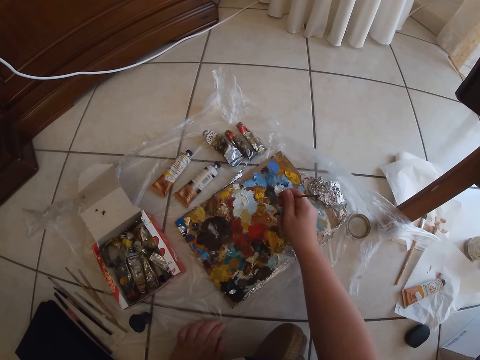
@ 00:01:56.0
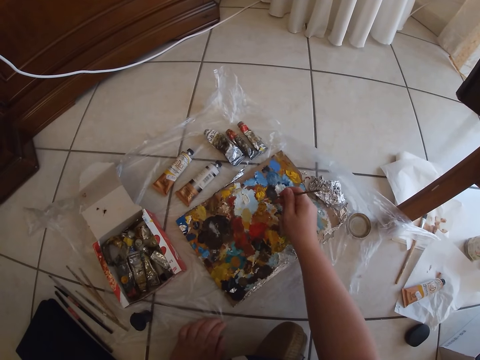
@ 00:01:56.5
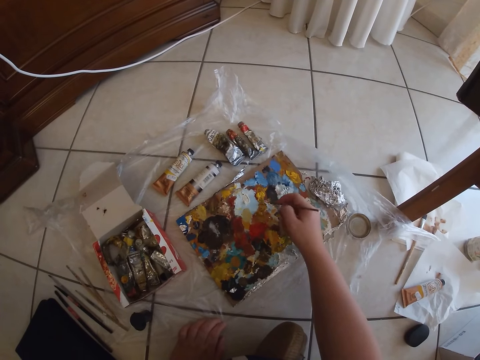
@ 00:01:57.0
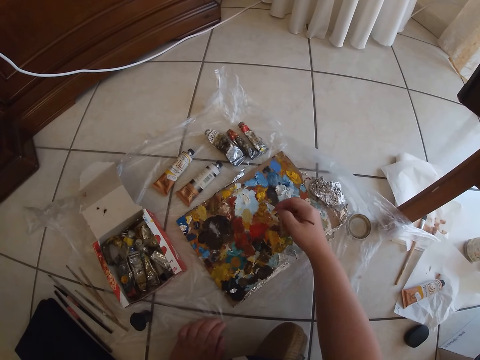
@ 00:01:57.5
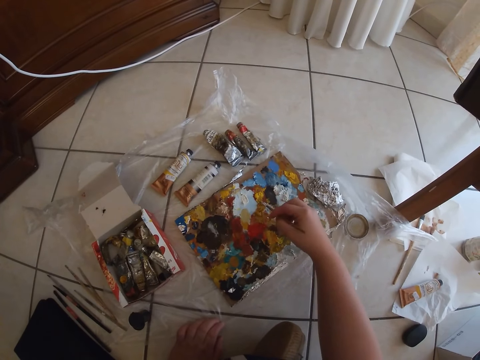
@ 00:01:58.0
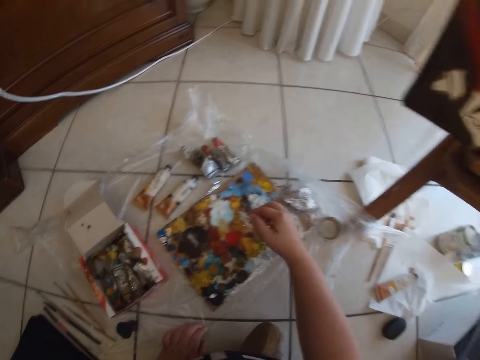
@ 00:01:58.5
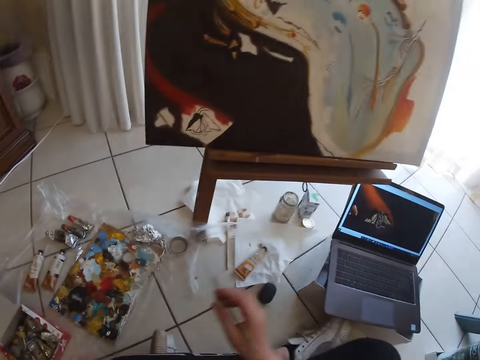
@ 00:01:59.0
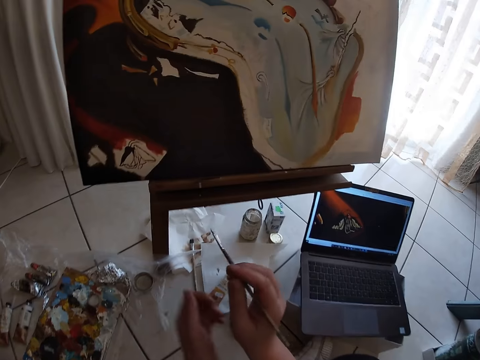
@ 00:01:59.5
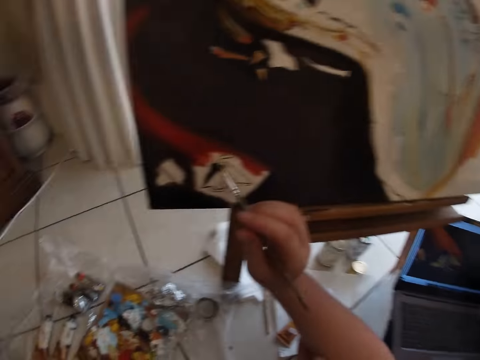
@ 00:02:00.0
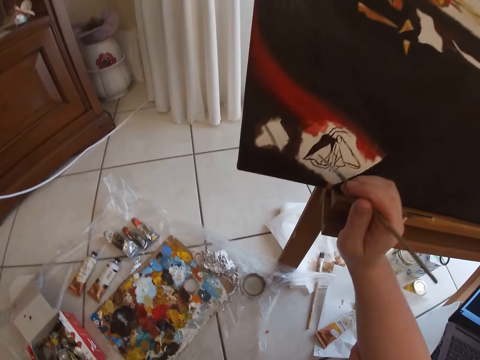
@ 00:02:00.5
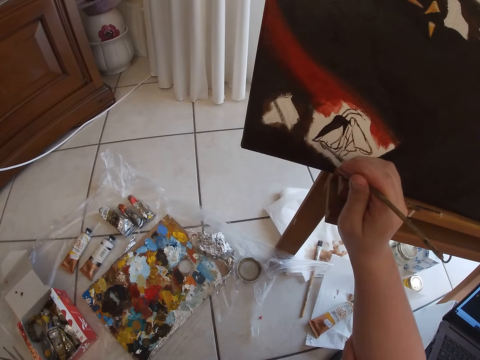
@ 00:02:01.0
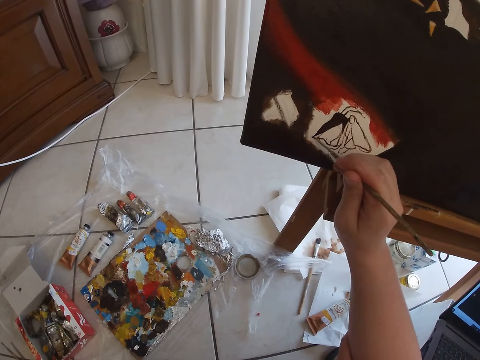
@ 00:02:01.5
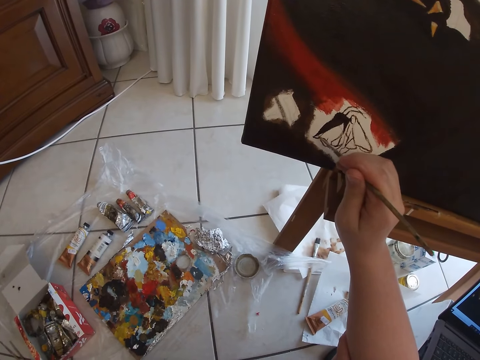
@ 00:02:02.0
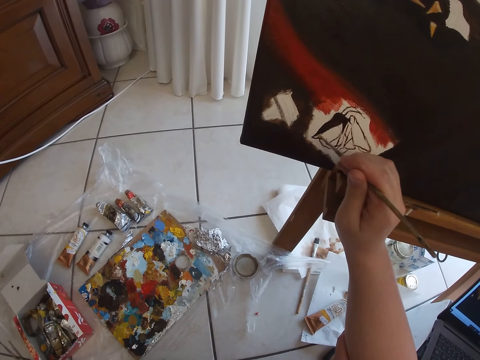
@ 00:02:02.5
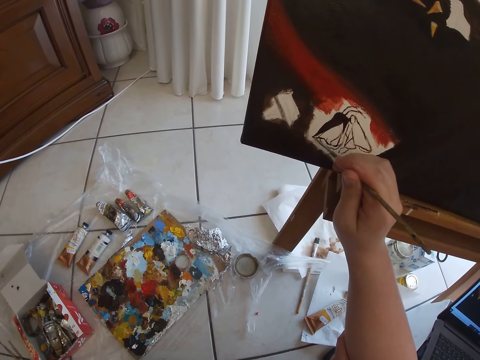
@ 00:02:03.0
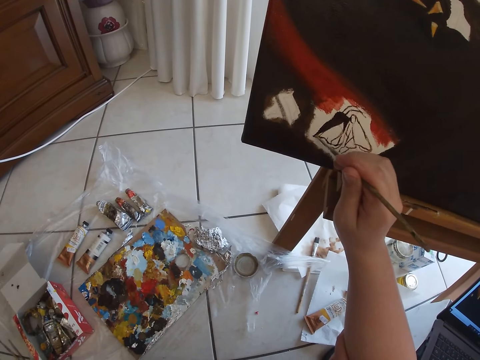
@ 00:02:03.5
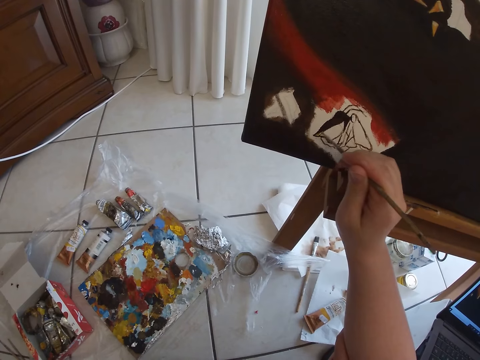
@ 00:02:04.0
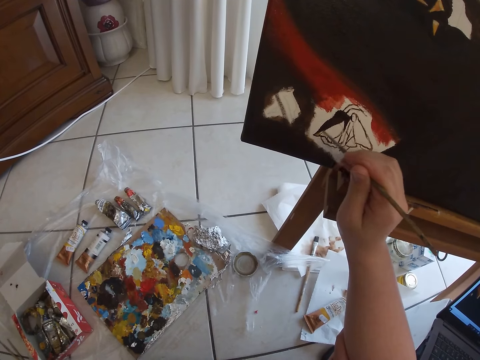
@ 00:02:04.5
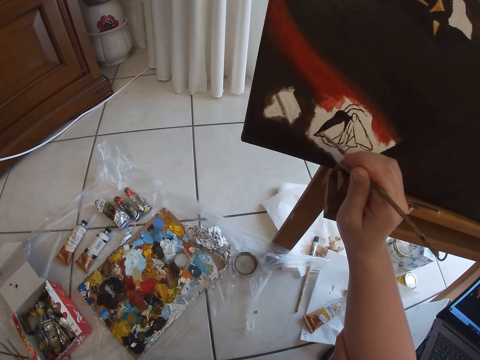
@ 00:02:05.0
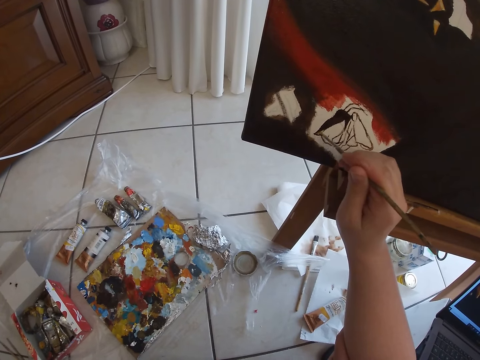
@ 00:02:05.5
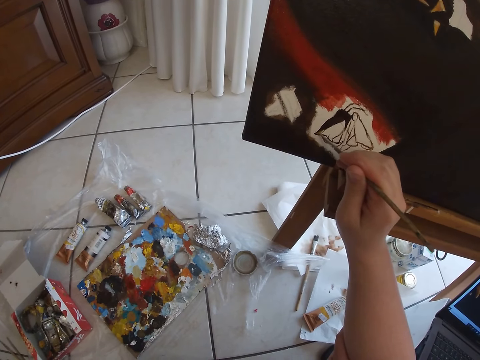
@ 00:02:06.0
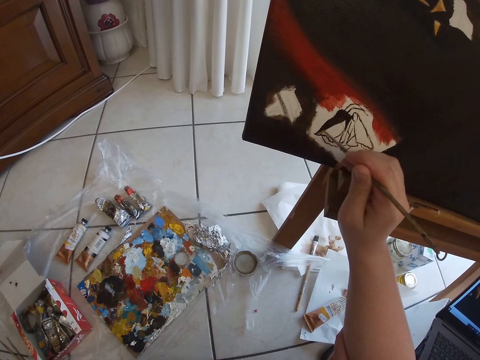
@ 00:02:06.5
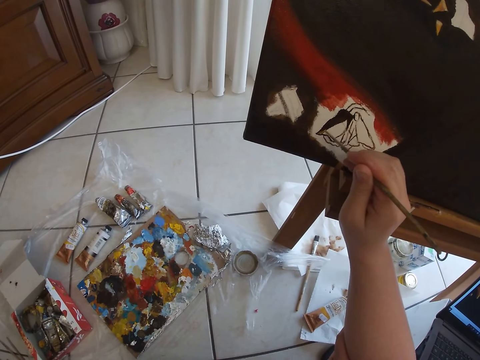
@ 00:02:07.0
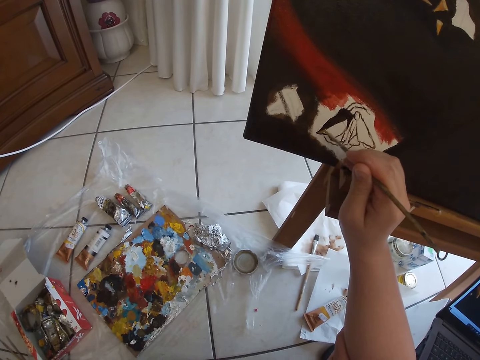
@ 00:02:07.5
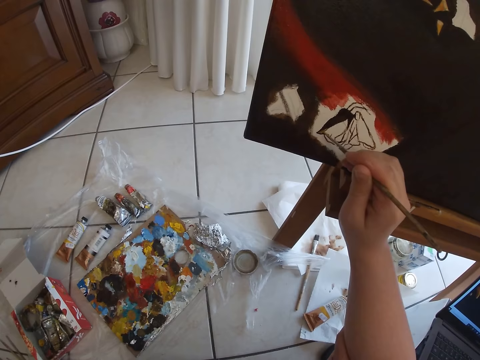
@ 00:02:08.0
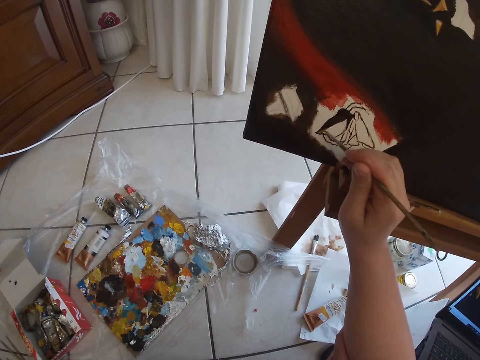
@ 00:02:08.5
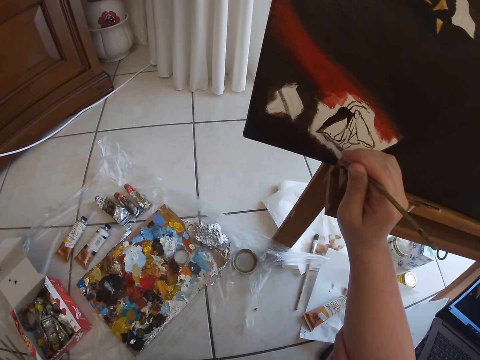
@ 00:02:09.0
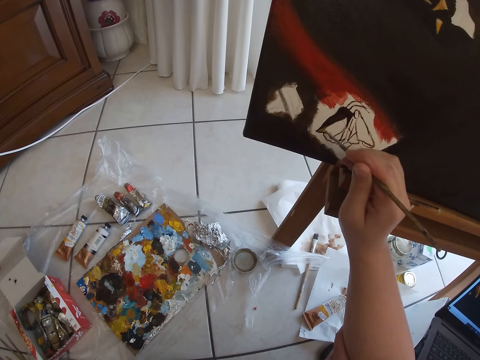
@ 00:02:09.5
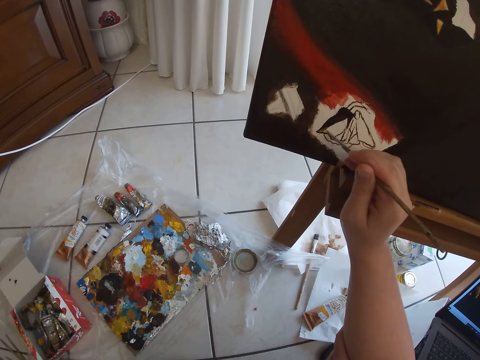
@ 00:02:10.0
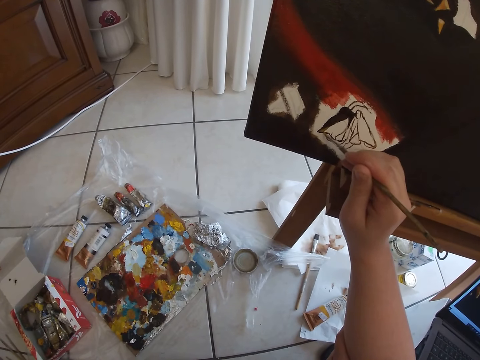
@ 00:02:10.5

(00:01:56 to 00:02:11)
The camera wearer holds her right hand with her left hand. She paints on the canvas with the paintbrush in her right hand.

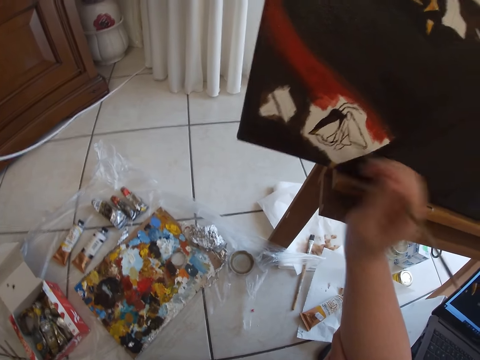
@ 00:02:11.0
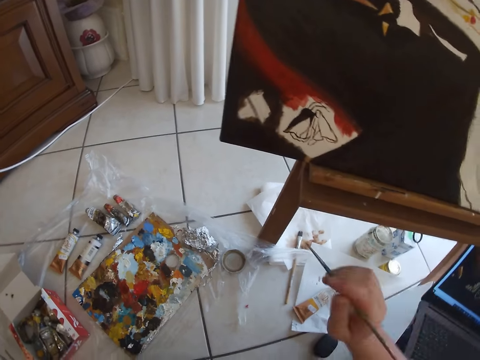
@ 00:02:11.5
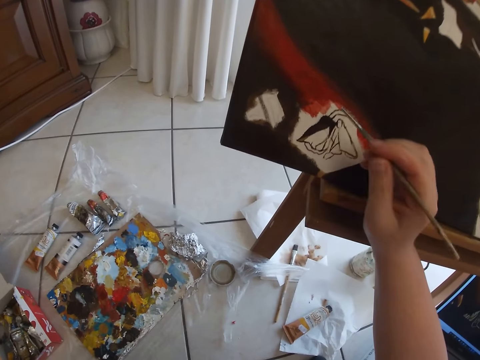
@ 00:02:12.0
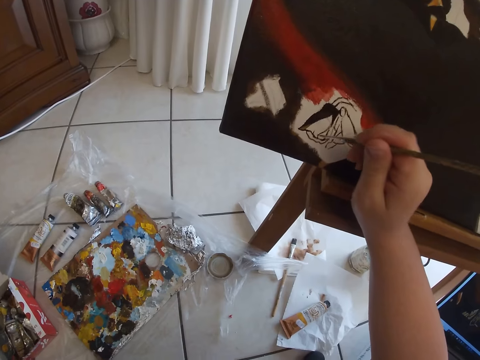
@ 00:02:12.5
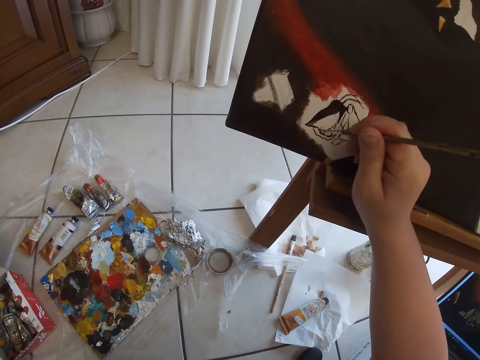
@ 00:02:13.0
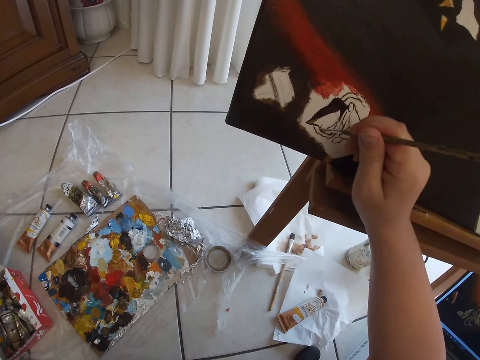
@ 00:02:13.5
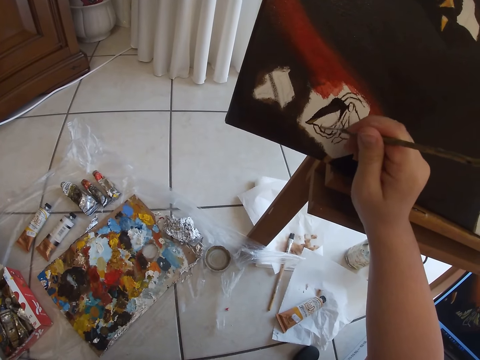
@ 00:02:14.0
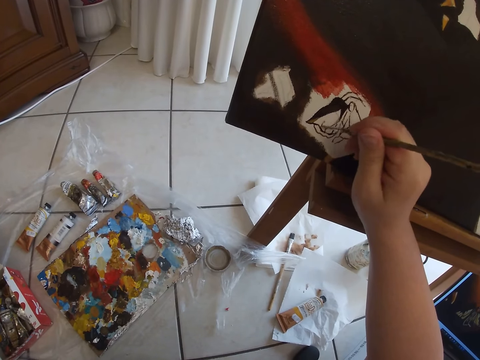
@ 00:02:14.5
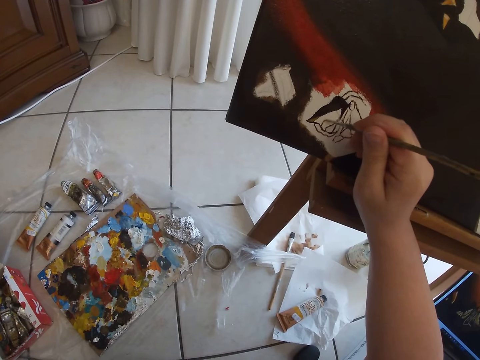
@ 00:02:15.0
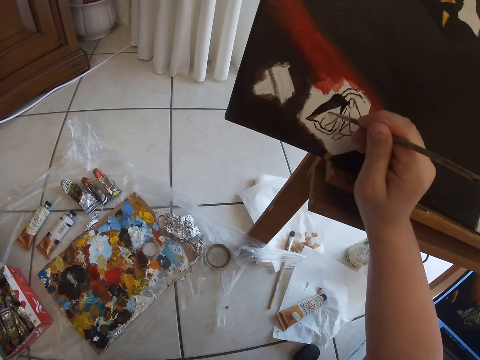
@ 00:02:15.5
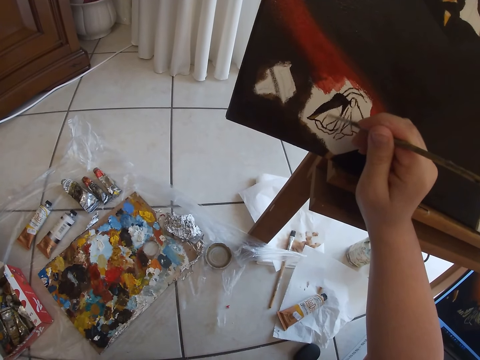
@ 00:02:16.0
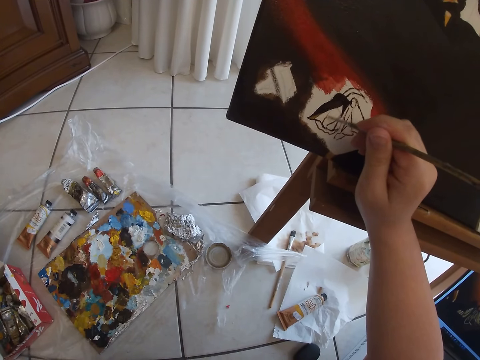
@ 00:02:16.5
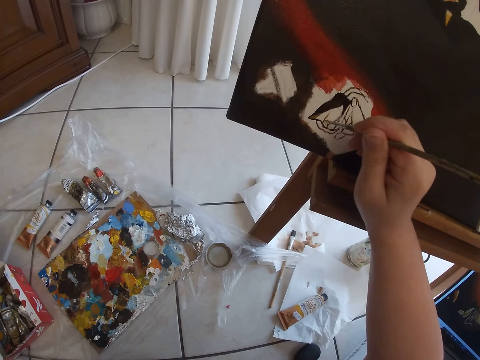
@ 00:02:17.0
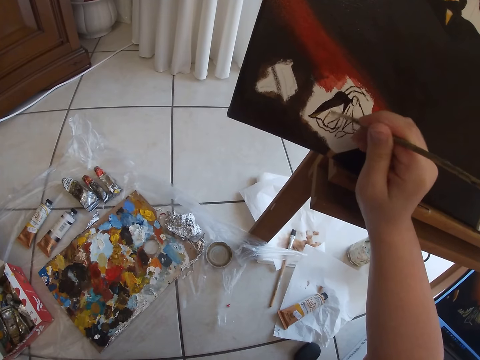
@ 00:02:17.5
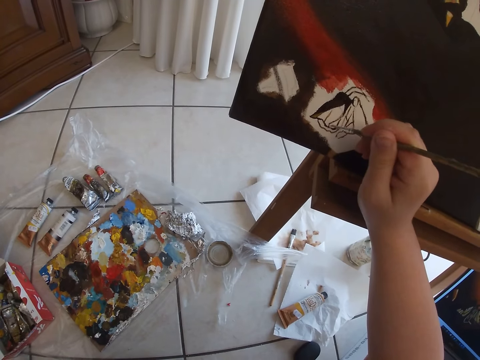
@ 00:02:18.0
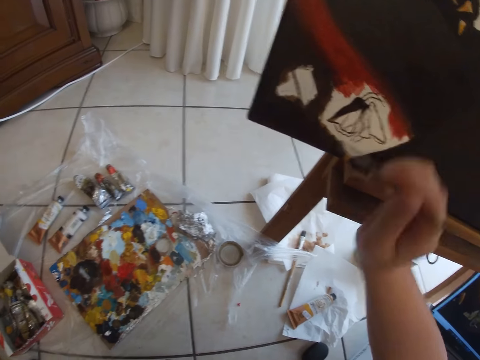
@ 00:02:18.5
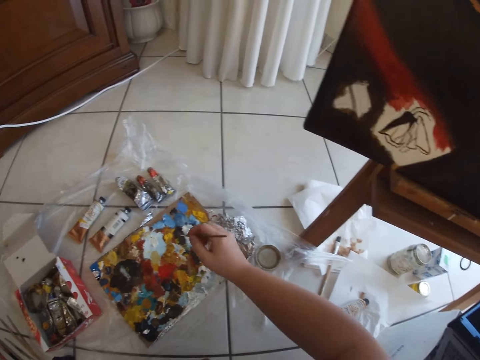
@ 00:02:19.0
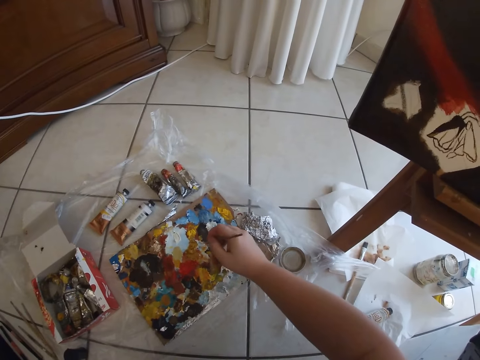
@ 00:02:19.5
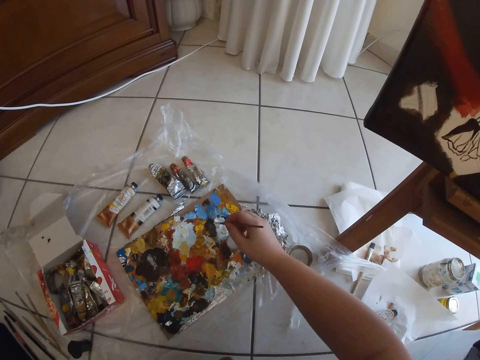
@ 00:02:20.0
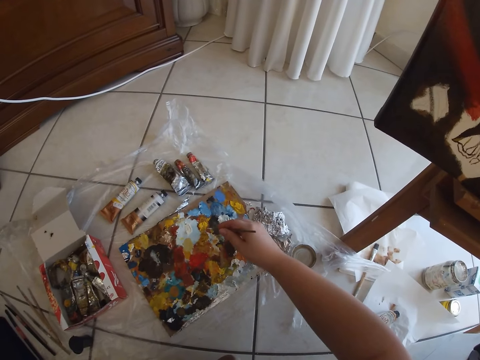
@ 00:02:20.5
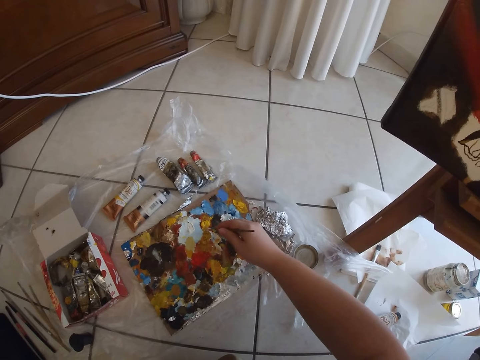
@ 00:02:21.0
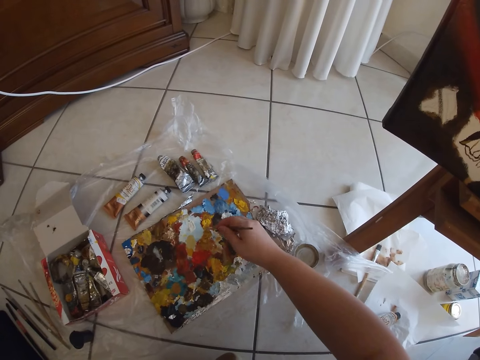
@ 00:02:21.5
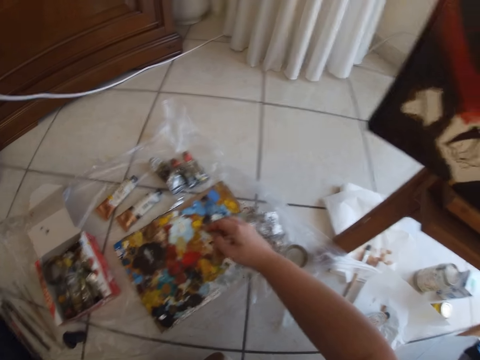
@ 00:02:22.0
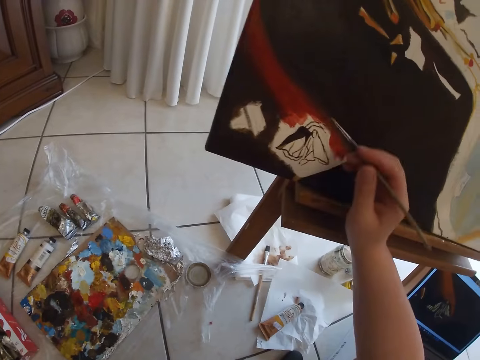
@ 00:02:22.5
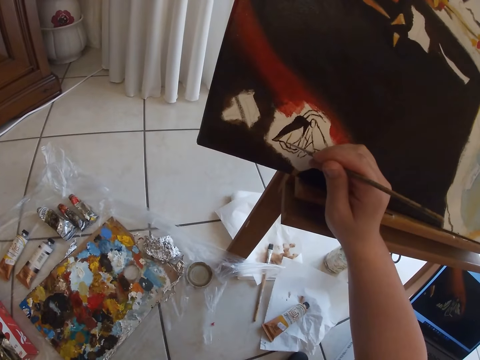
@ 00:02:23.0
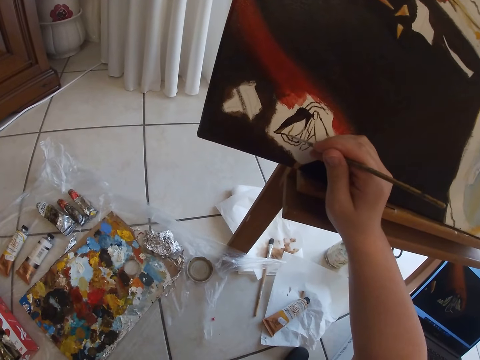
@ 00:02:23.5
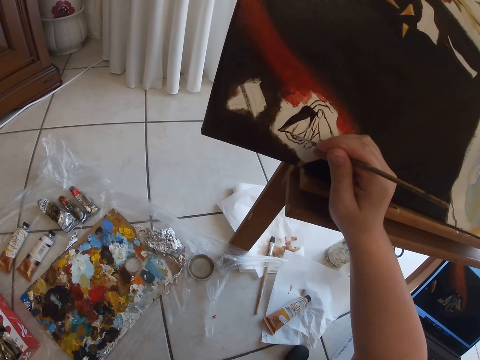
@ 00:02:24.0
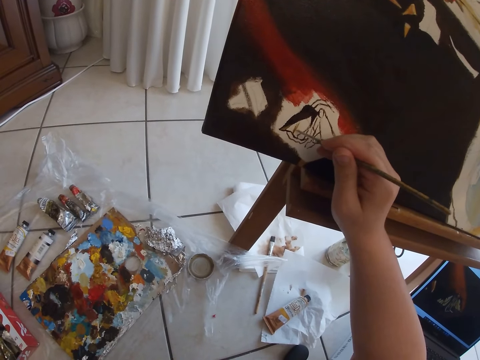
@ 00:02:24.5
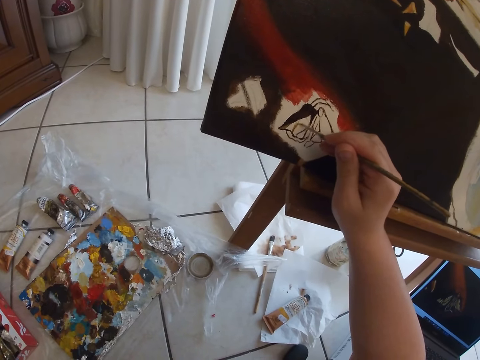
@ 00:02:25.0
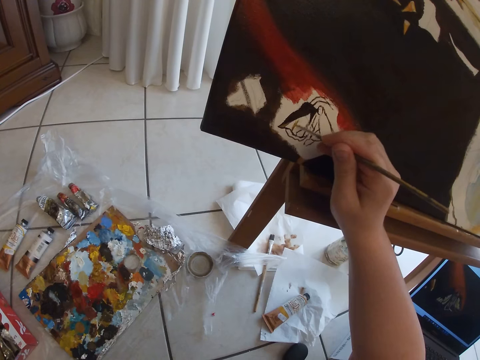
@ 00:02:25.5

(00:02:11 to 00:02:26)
The camera wearer dabs at some paint in the palette with the paintbrush in her right hand. She paints on the canvas with the paintbrush in her right hand.
